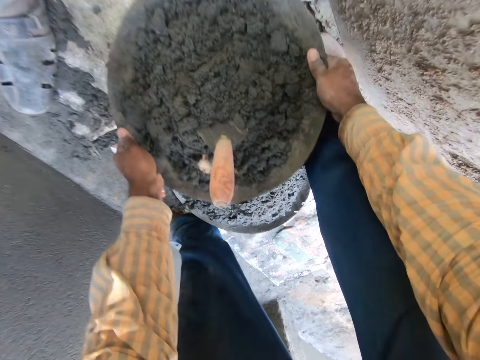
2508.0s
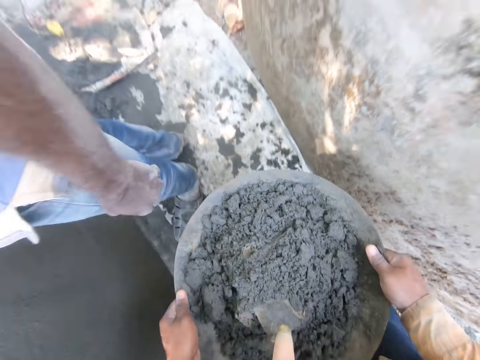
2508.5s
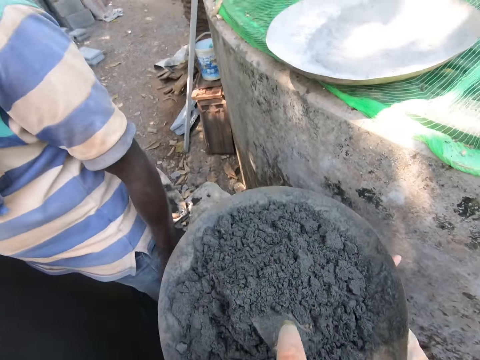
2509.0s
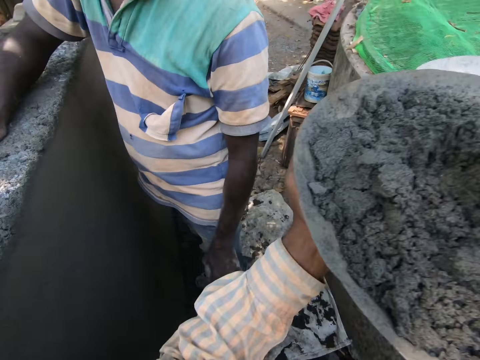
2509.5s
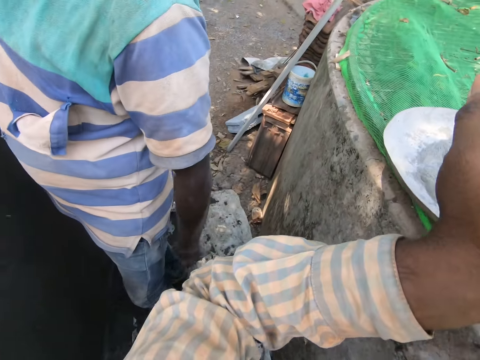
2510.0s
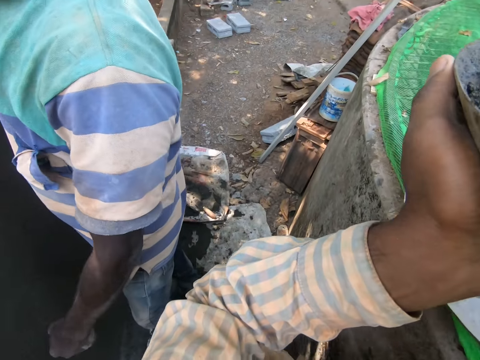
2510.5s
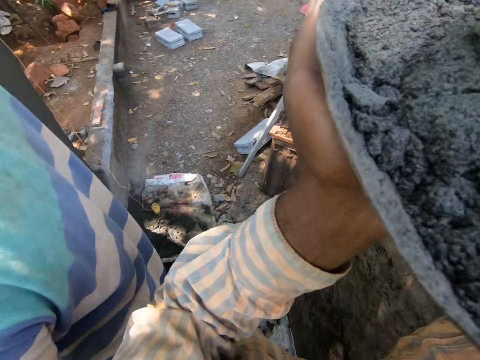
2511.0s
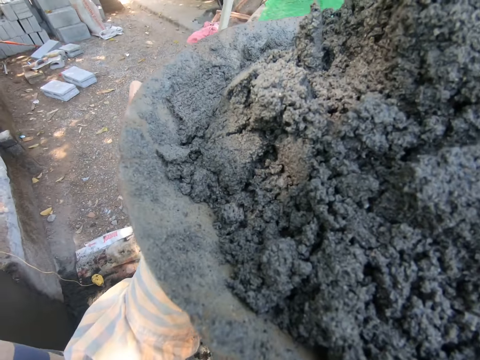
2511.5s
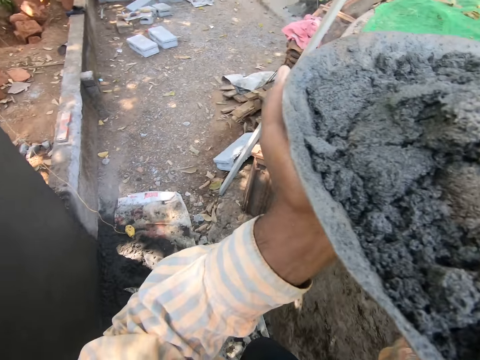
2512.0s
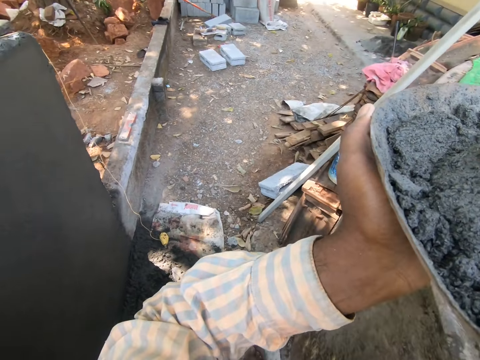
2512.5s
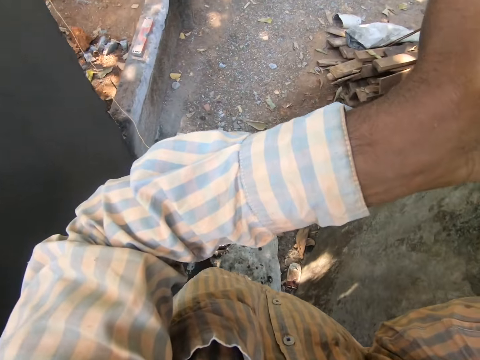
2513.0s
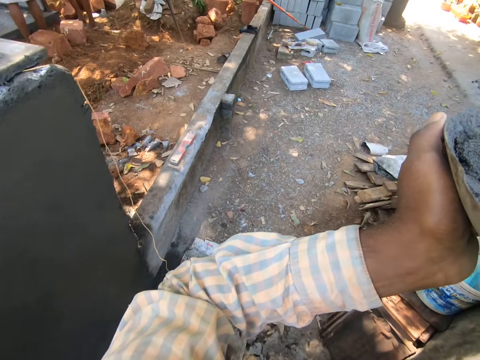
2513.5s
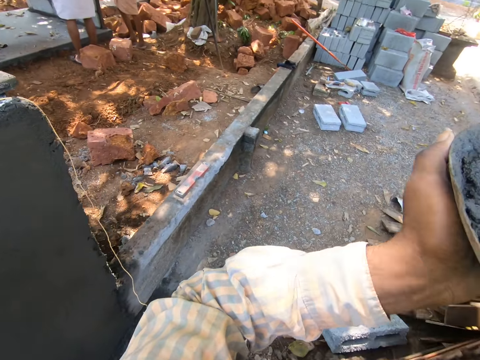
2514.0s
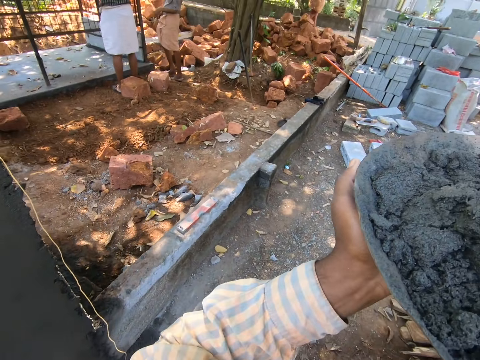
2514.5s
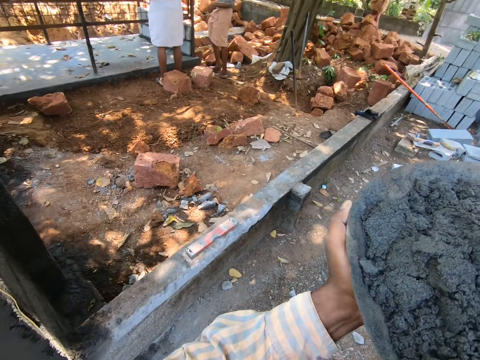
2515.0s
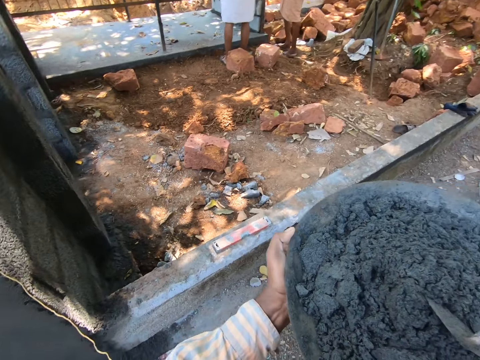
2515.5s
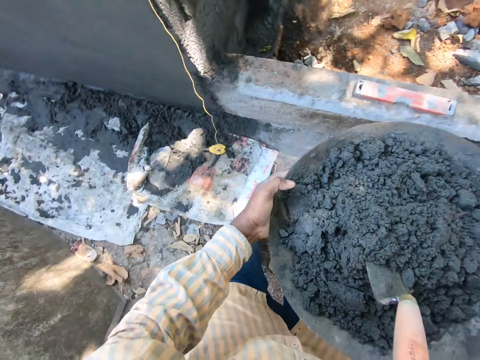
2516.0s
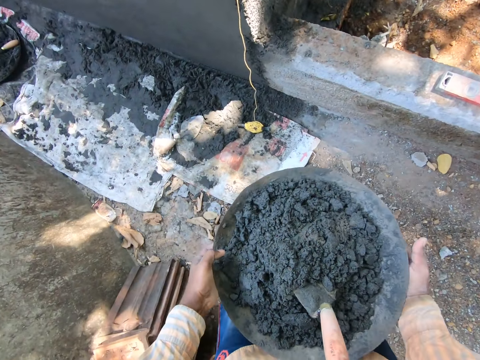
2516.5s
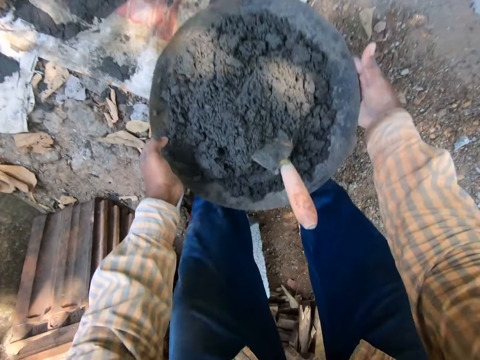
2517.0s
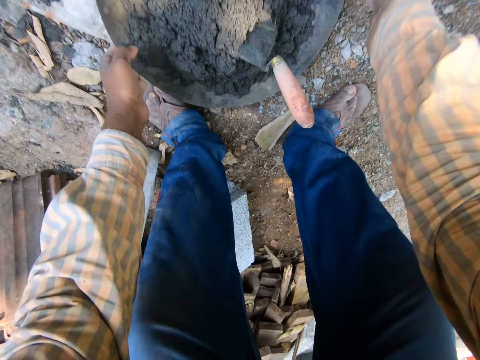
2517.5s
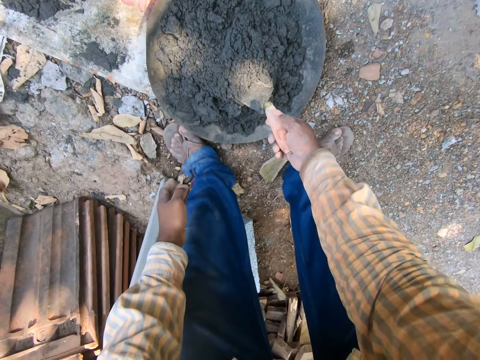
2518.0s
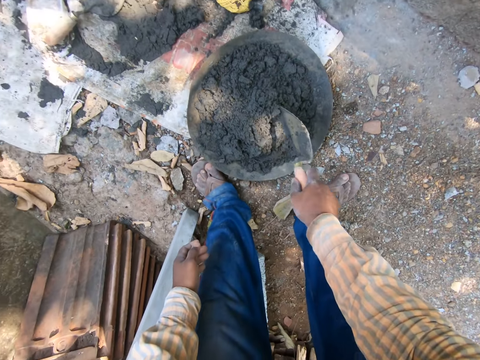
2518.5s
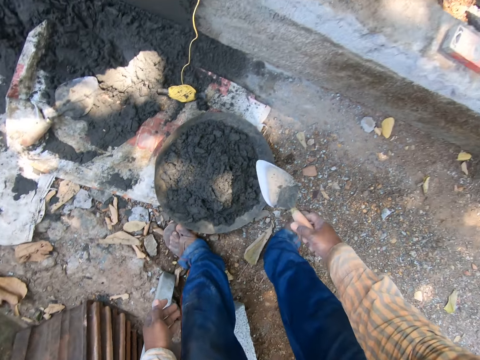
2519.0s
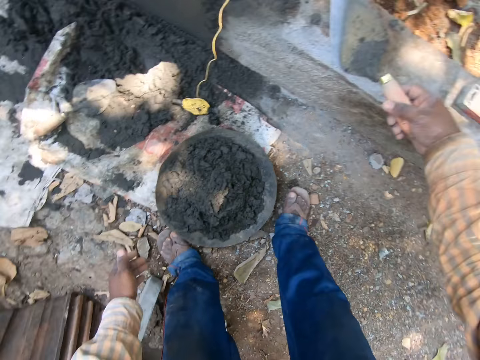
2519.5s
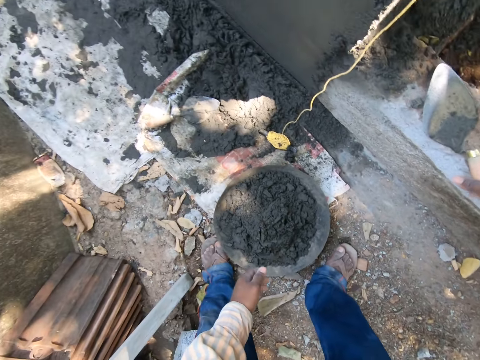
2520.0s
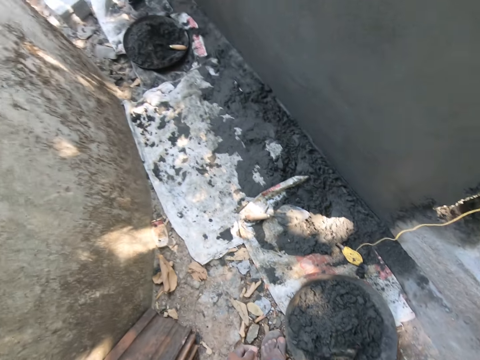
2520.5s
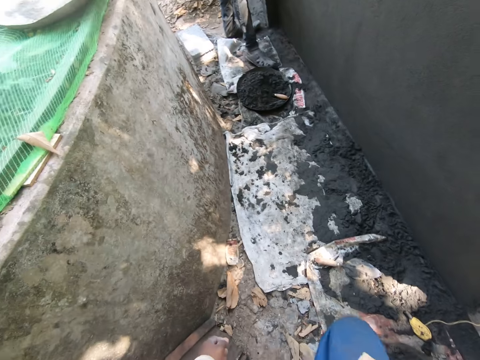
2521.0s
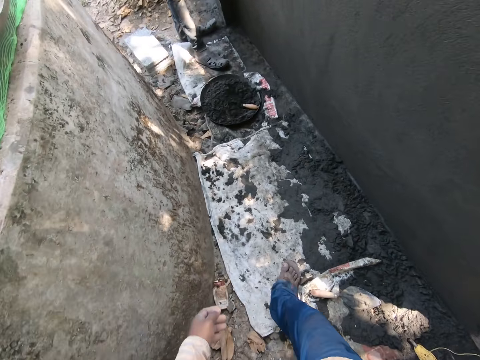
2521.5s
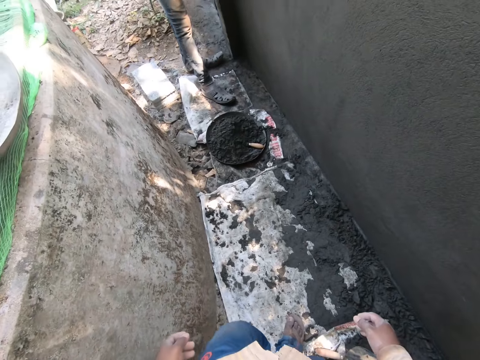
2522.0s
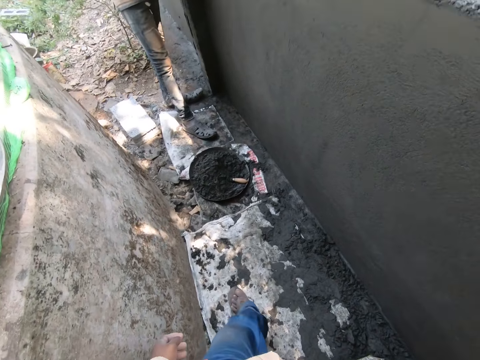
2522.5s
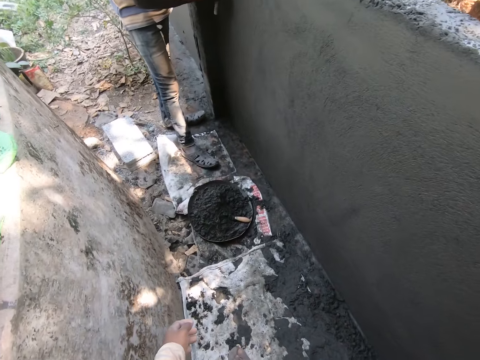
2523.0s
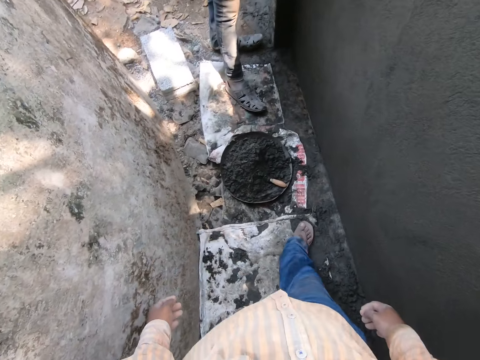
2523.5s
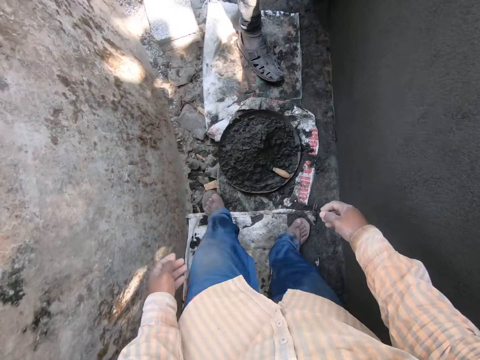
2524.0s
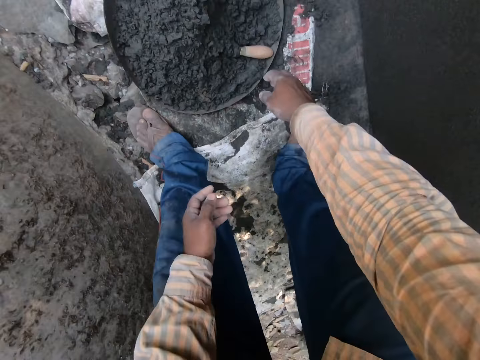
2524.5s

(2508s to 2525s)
The camera wearer lifts the tray of plaster from a floor. He walks forward. He drops the head pan or tray on the ground with both hands. He picks up the masonry trowel from the head pan with his right hand. He drops the masonry trowel on a wall with his right hand. He looks around the floor and walks forward. A man spreads mortar on the wall with a masonry trowel in his right hand.

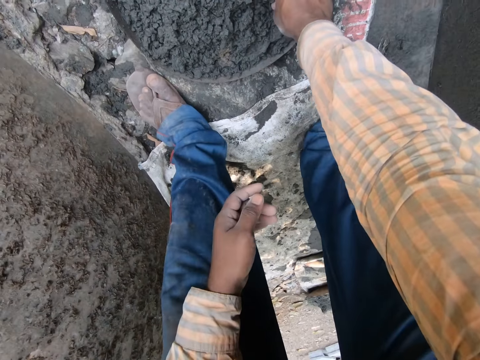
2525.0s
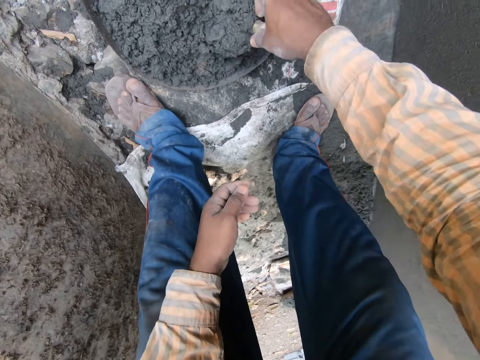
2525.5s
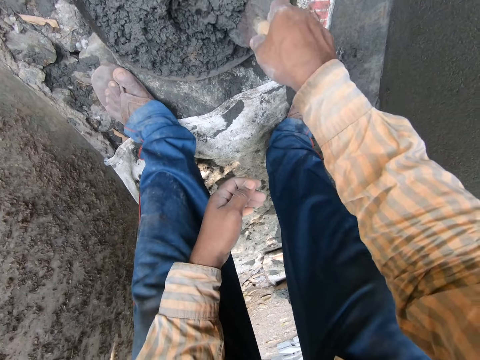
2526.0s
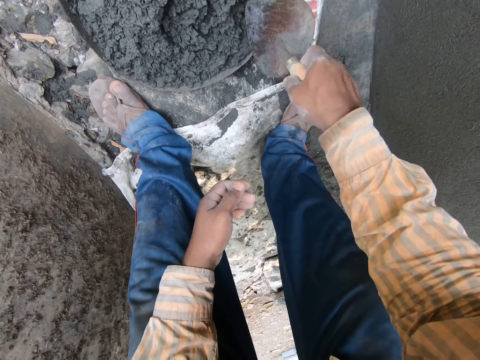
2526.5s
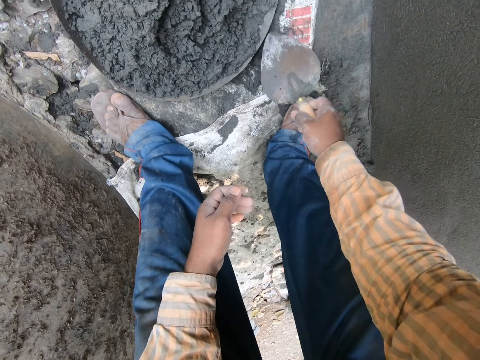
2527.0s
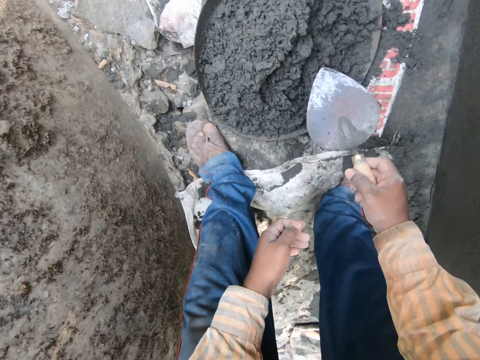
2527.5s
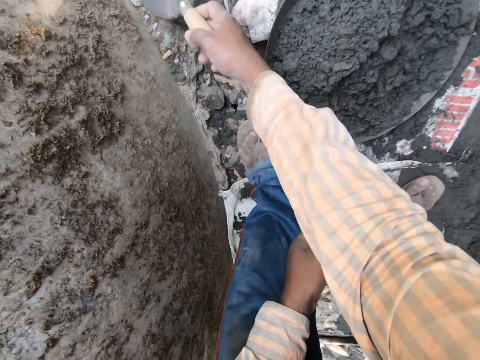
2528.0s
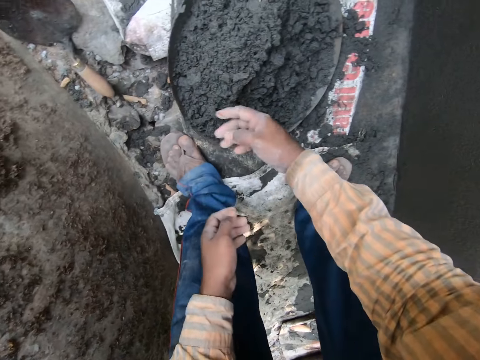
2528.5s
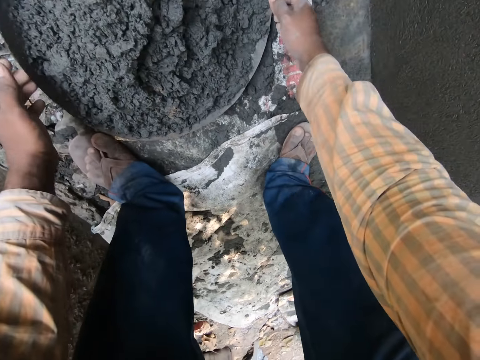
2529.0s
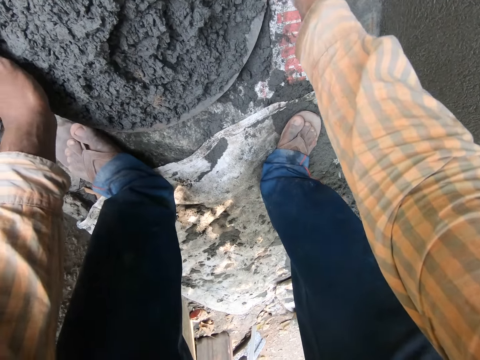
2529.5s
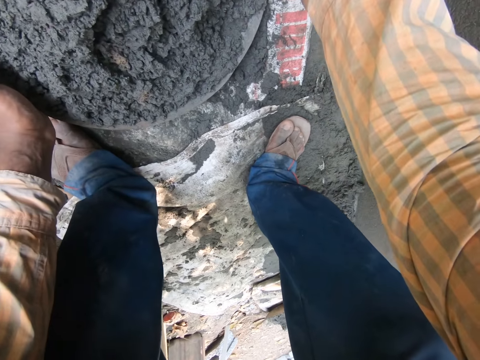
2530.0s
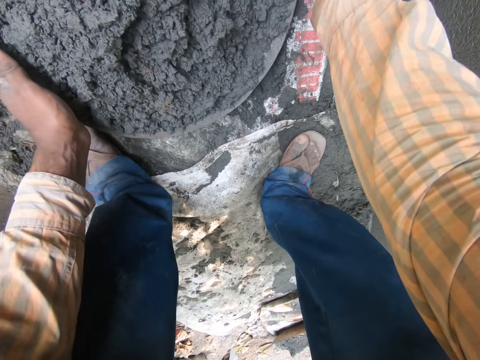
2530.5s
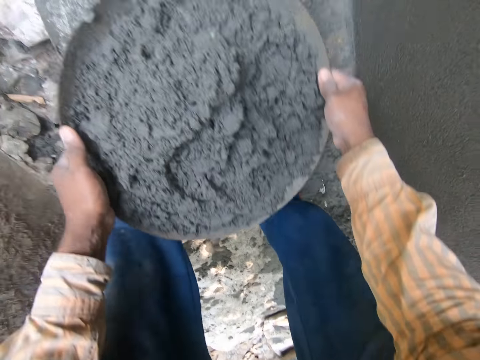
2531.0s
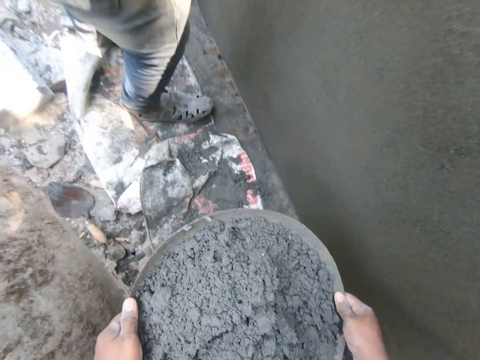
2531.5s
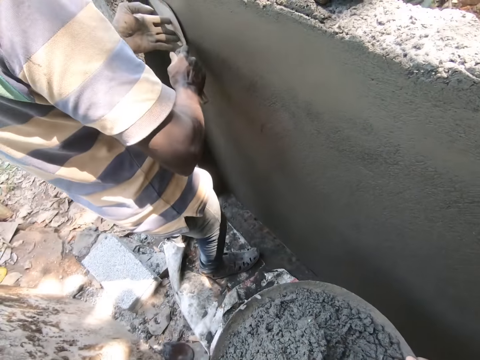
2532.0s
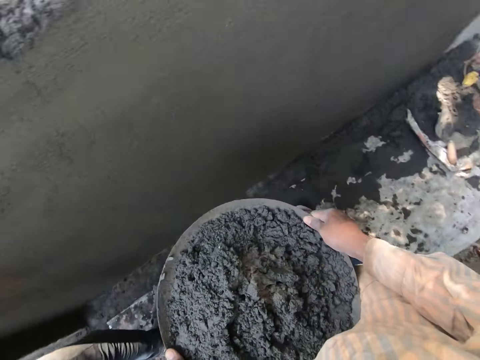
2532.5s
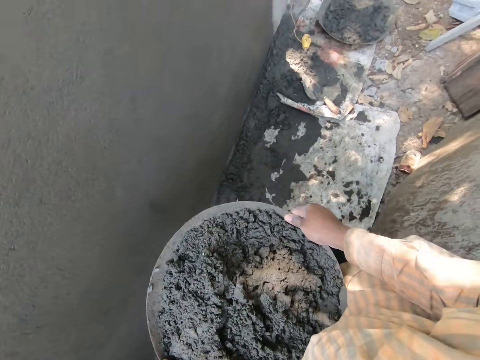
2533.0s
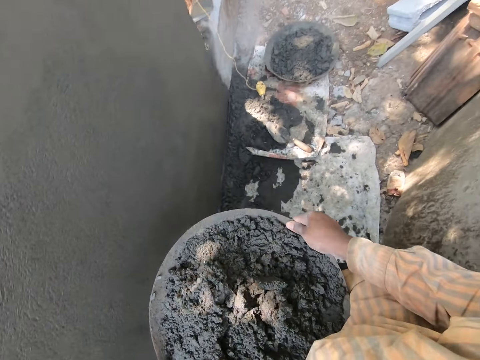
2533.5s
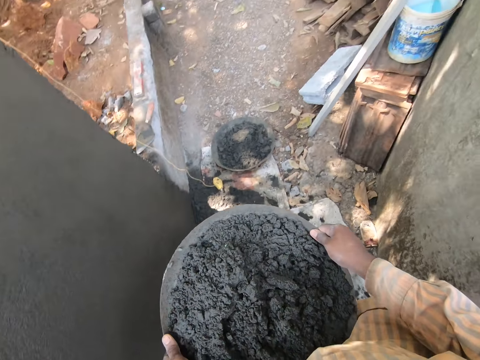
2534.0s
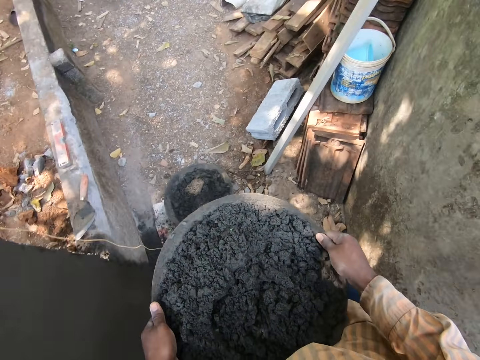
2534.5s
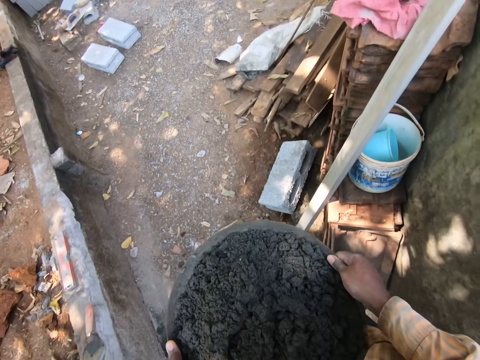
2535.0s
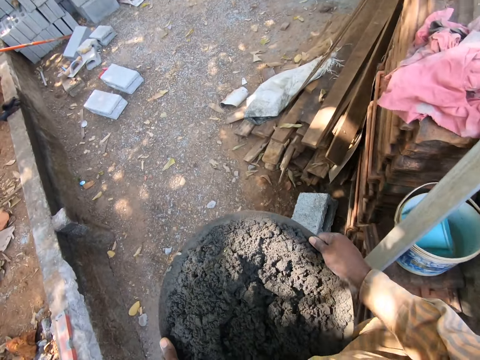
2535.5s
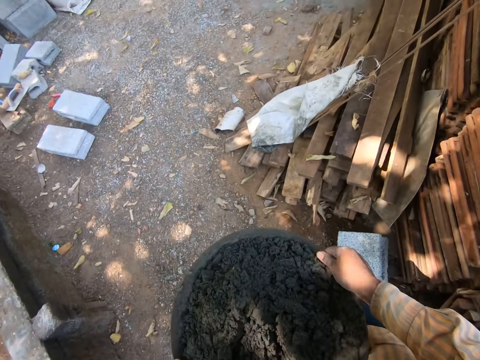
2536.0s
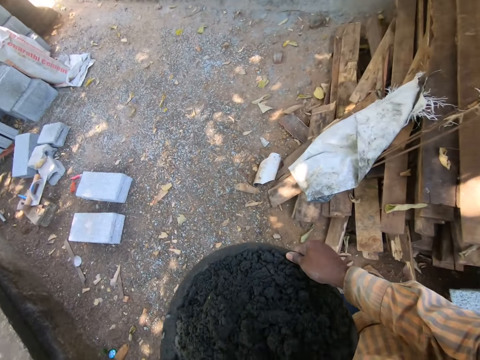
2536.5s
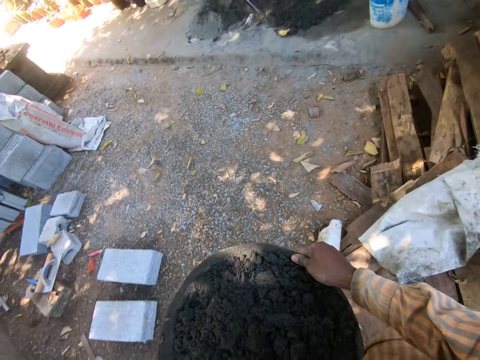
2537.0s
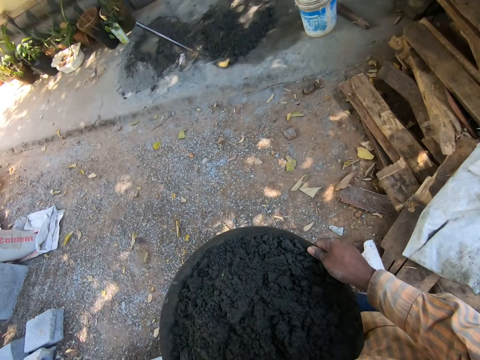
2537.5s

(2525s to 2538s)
The camera wearer picks up the masonry trowel from a head pan with his right hand. He drops the masonry trowel on the ground with his right hand. He picks up the head pan of plaster from the ground with both hands. A man plasters the wall with a trowel. The camera wearer turns to the right and walks forward.
